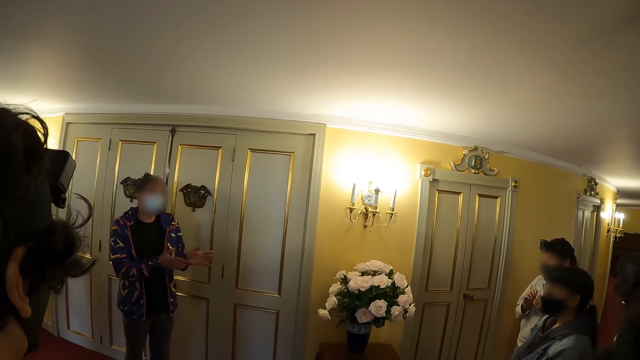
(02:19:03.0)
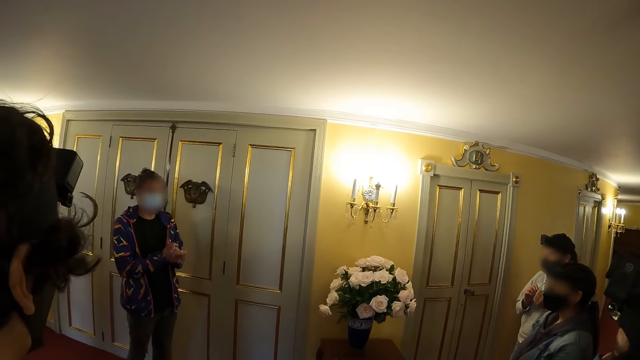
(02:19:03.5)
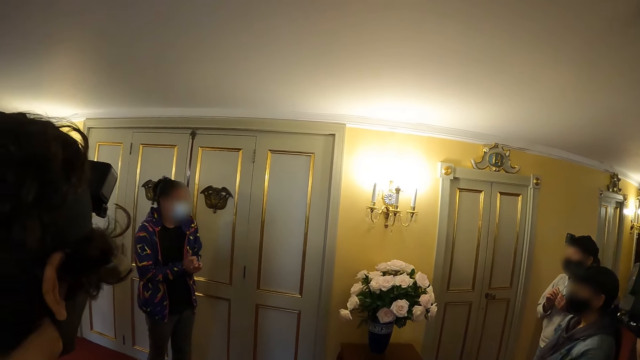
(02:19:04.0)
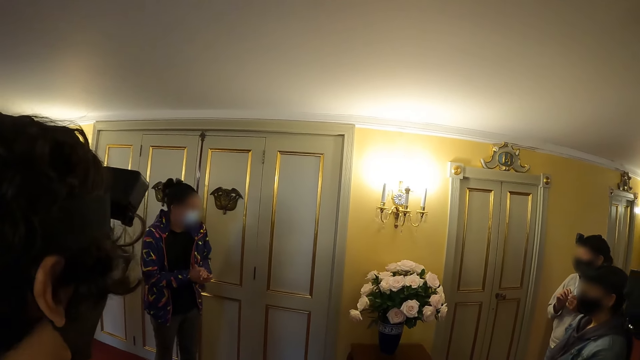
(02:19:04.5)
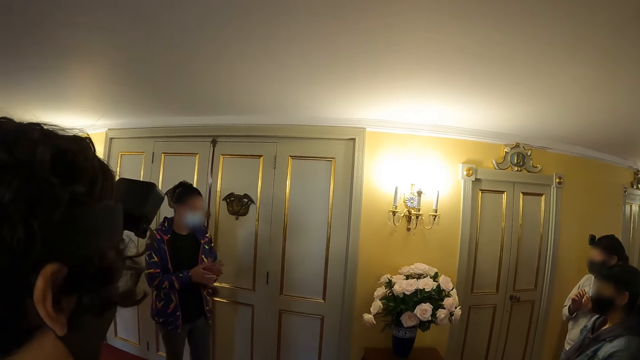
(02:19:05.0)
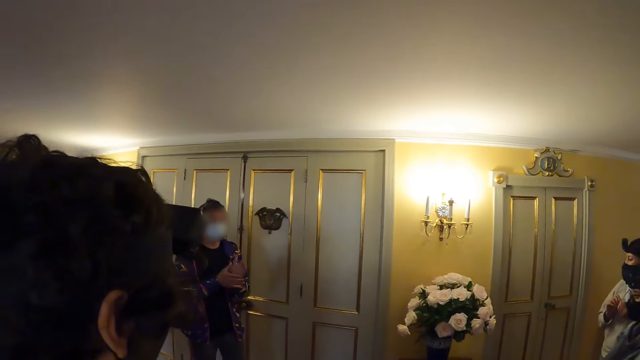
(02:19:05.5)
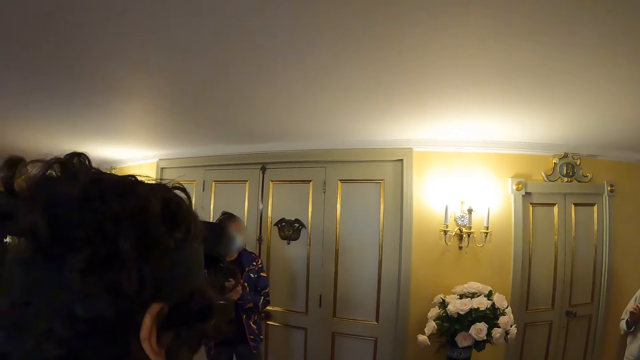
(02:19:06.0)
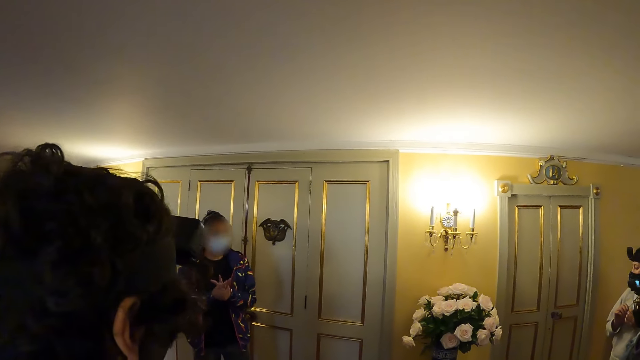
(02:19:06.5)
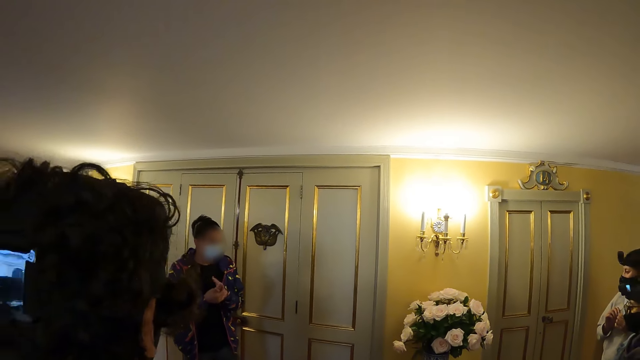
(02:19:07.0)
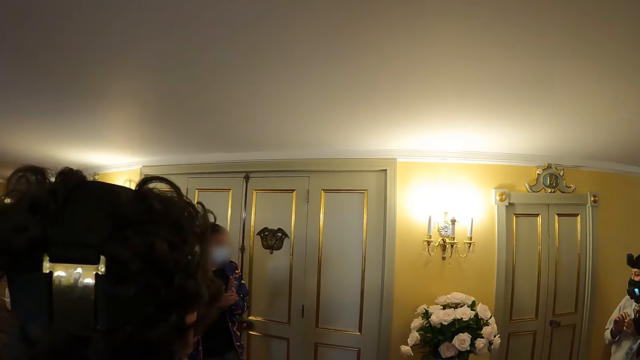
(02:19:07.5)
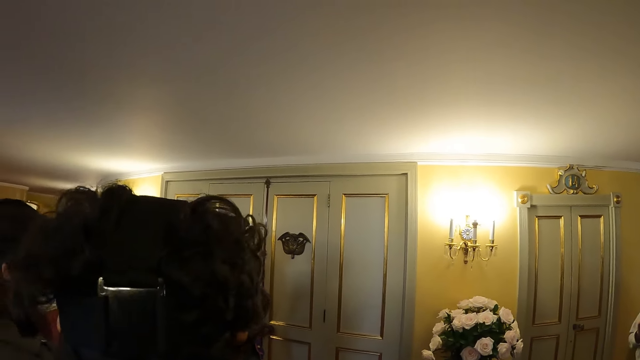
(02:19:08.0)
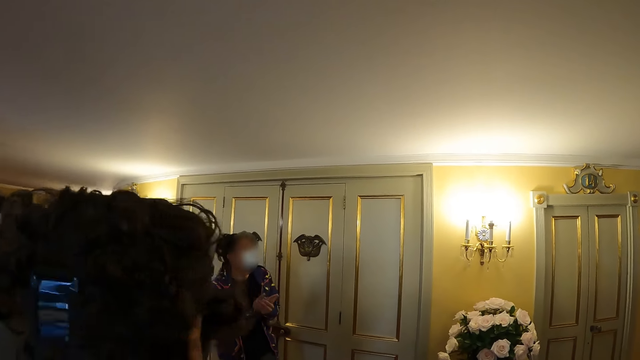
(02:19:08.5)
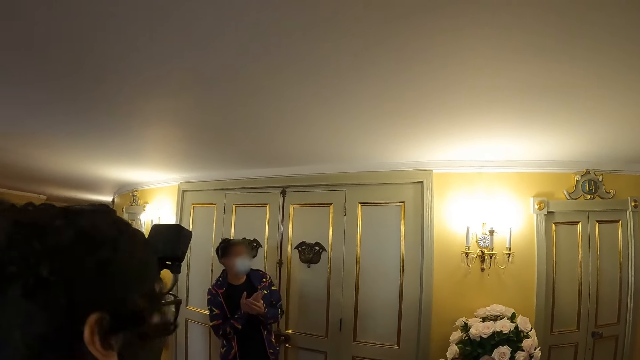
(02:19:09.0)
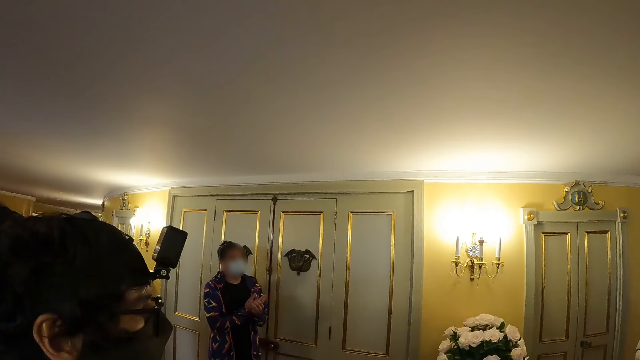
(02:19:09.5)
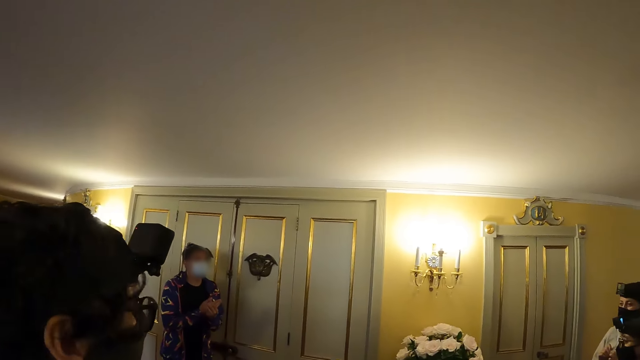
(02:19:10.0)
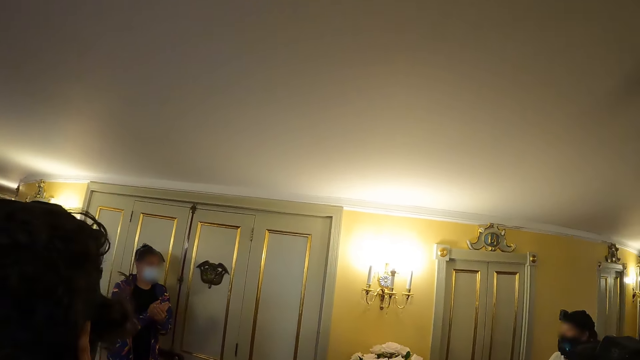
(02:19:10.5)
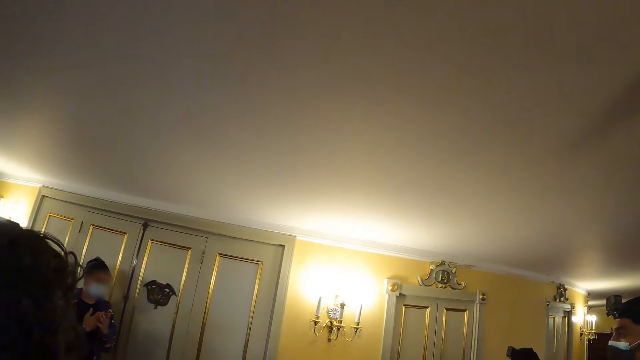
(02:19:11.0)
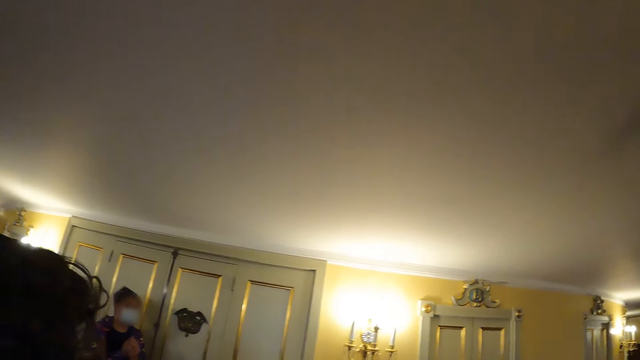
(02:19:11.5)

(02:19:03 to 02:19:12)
A woman gestures around.

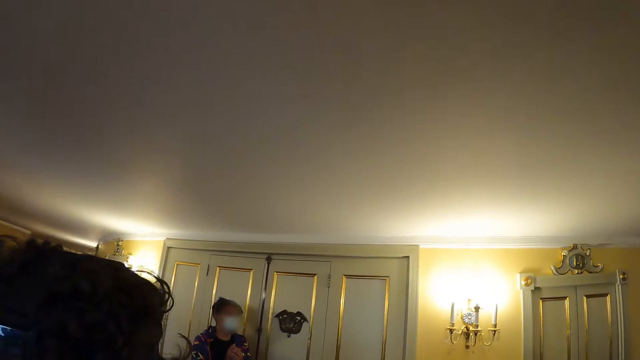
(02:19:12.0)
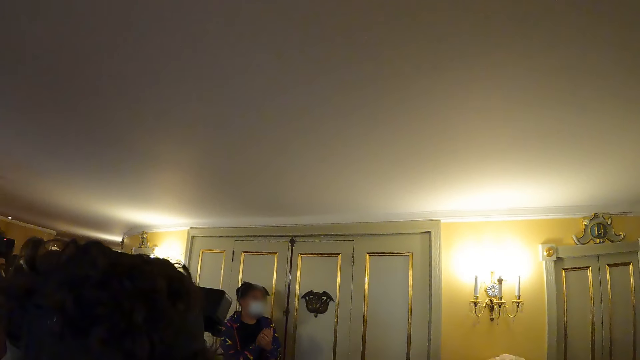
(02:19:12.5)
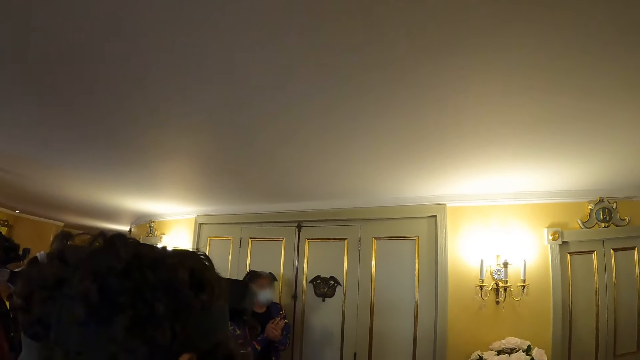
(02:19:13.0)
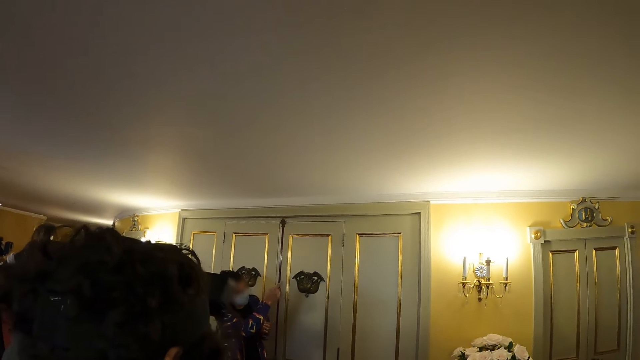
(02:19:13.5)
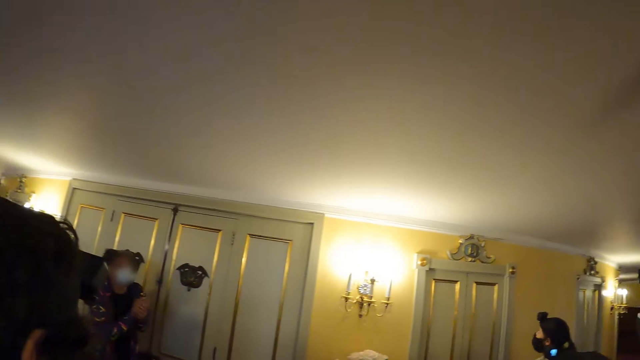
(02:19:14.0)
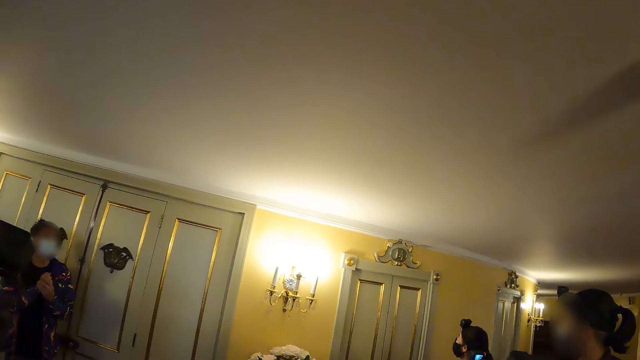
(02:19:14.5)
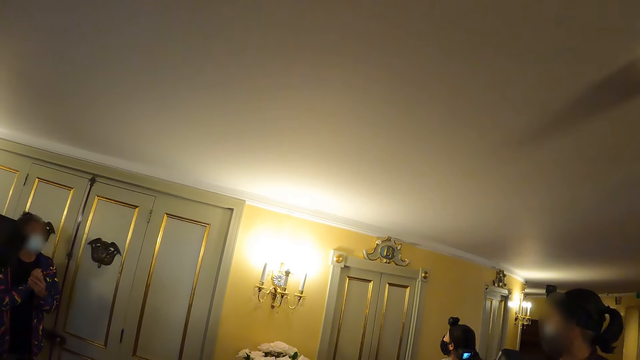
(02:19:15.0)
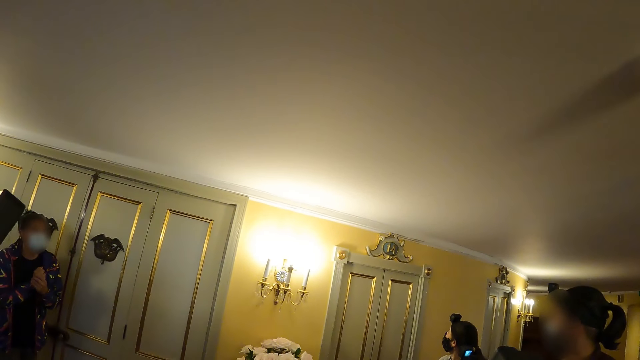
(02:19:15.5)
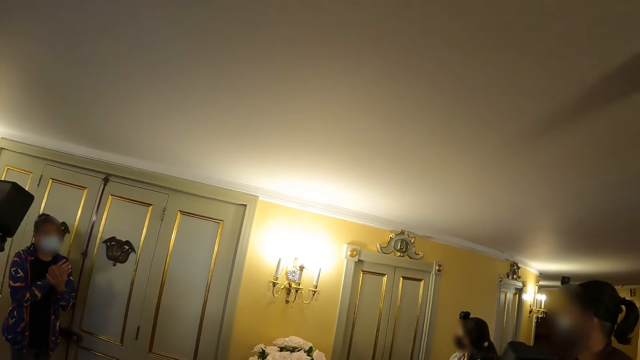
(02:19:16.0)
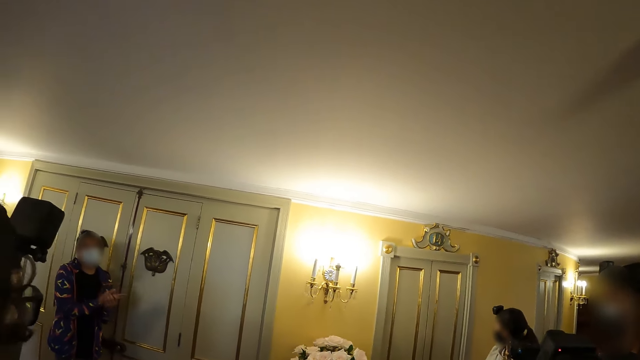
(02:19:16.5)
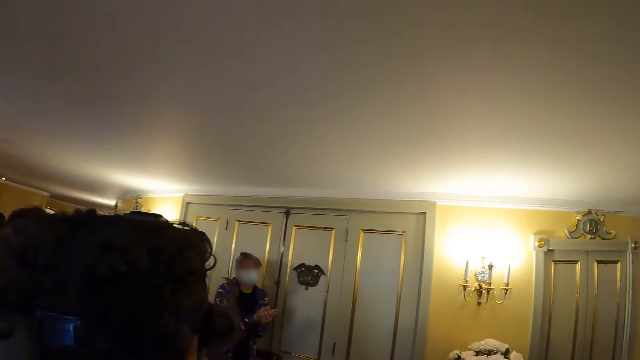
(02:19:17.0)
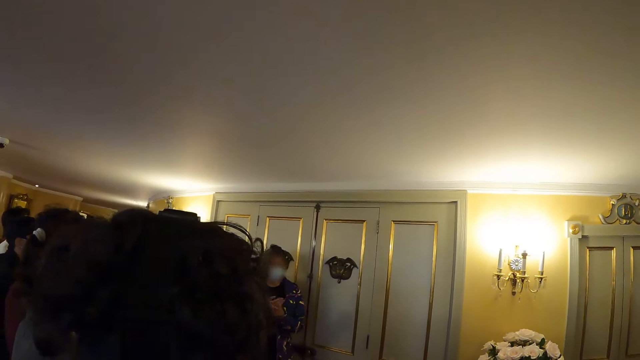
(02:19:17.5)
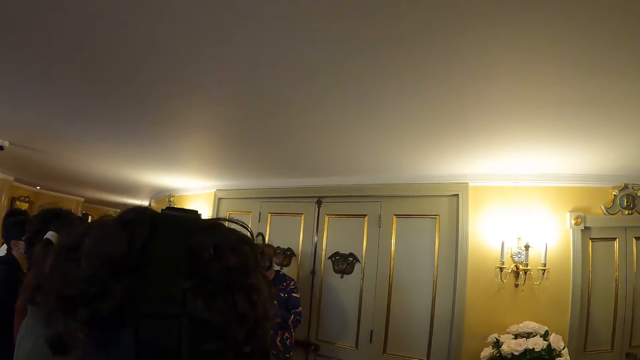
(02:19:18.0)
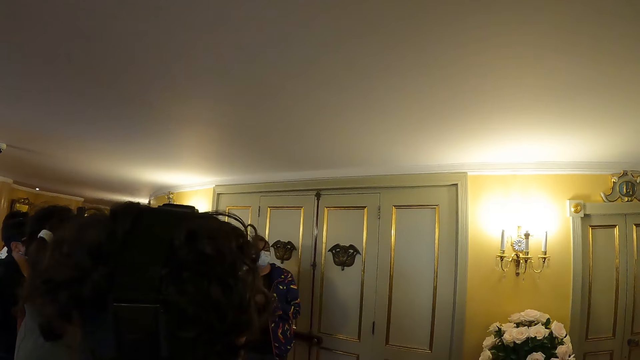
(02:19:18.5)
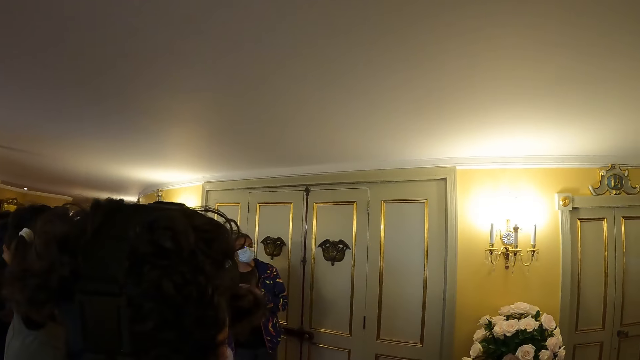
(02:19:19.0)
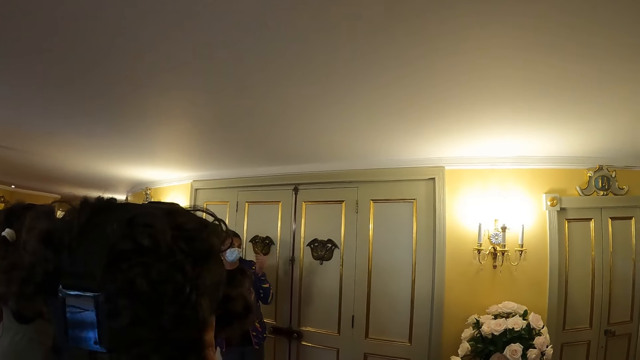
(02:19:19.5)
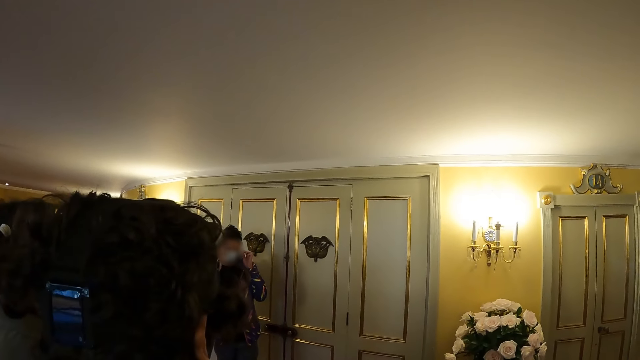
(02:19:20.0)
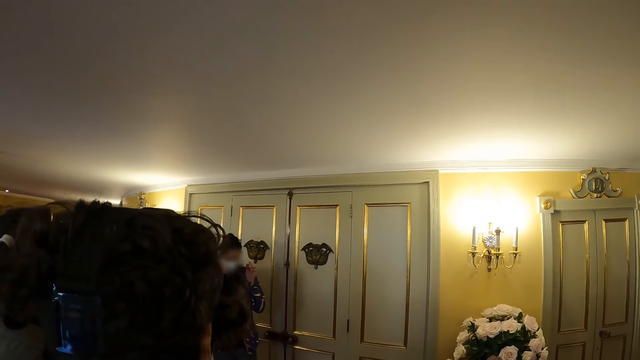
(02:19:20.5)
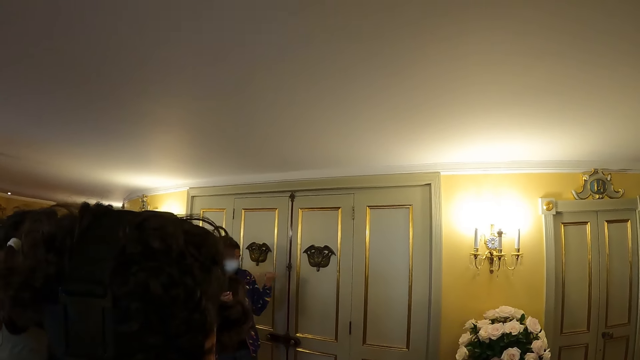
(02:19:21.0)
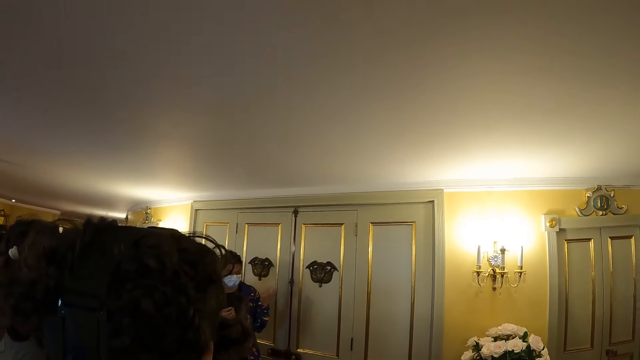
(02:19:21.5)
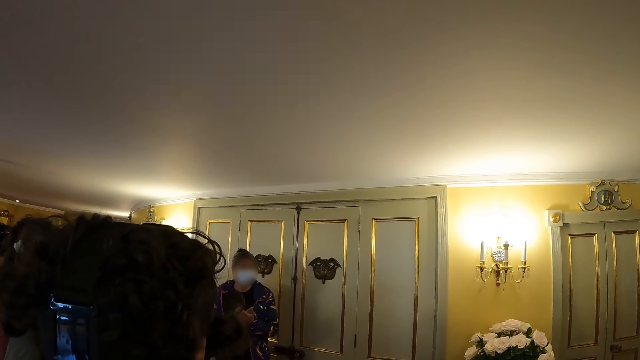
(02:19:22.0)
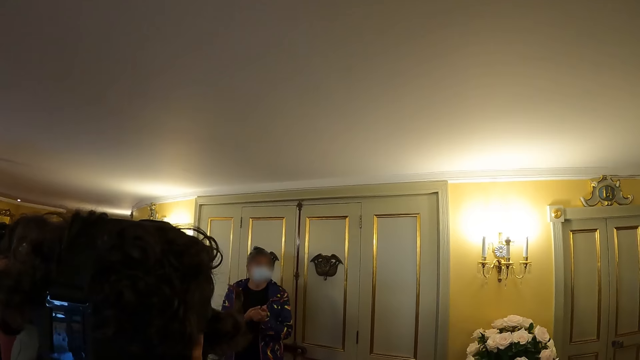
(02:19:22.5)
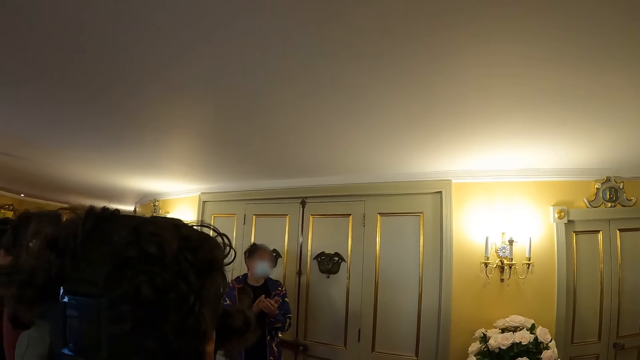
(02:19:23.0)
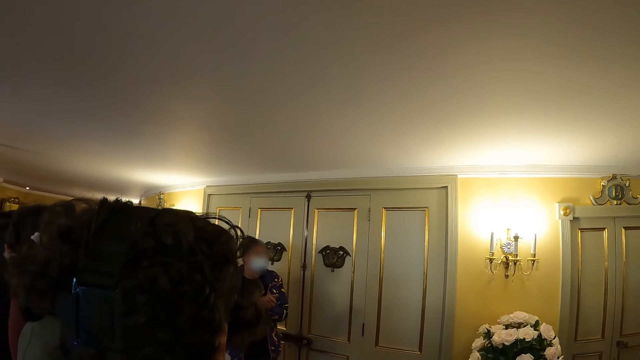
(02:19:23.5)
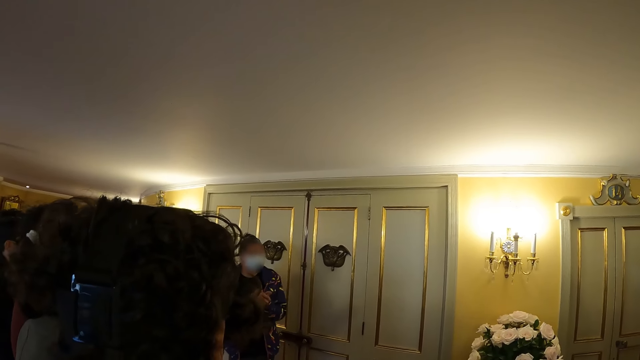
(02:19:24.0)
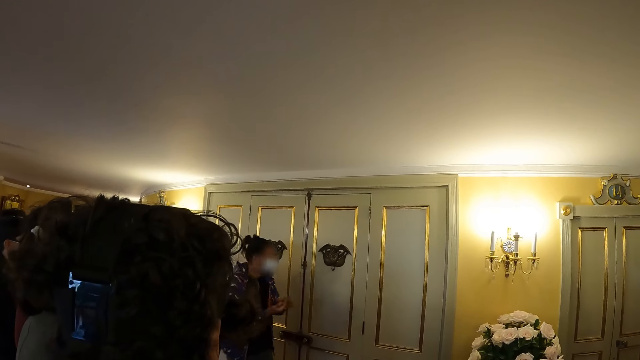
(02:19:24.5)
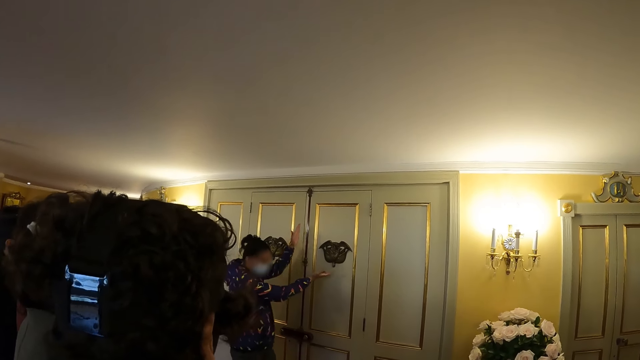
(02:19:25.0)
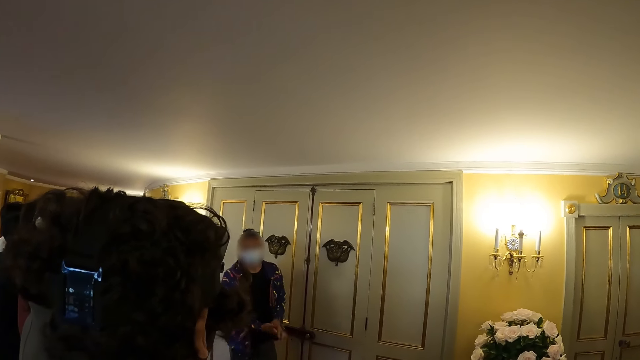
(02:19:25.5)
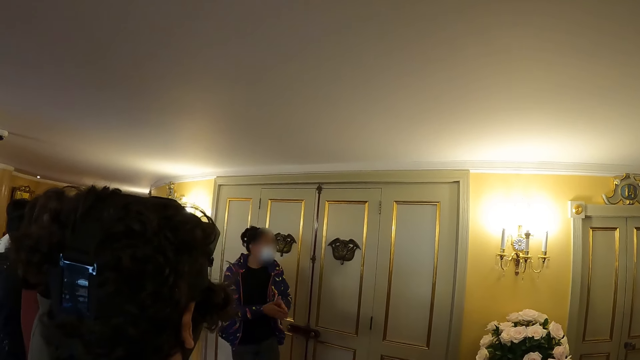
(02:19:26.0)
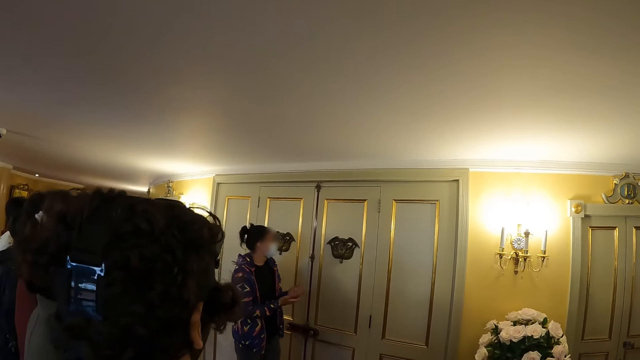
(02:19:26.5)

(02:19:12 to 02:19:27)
A woman points at the door and folds the hands. The woman looks around and removes her glasses. The woman adjusts her eye glasses. The woman points at the door. The woman points at the door again.
